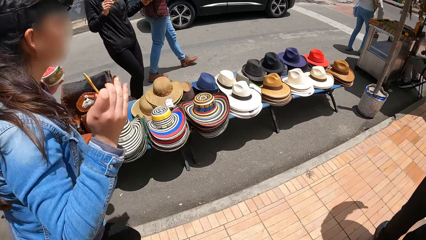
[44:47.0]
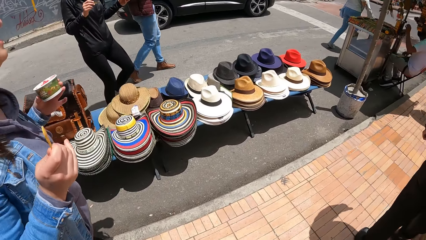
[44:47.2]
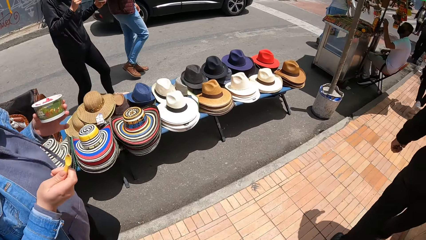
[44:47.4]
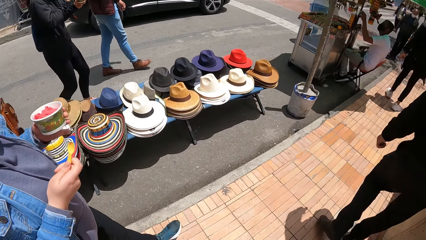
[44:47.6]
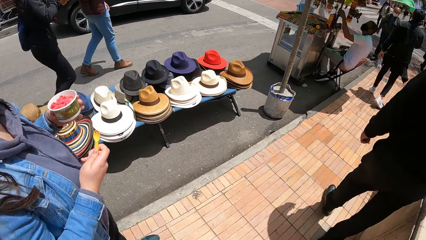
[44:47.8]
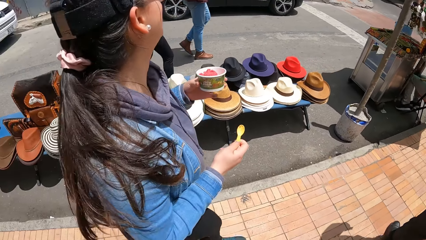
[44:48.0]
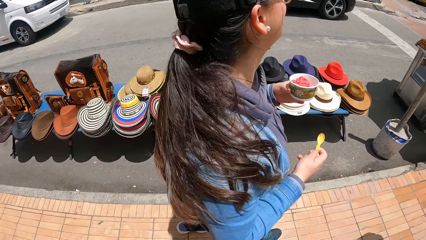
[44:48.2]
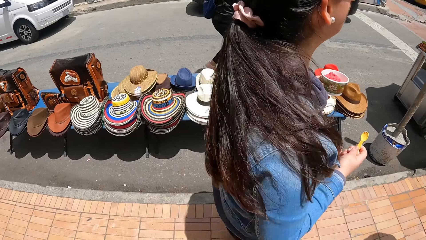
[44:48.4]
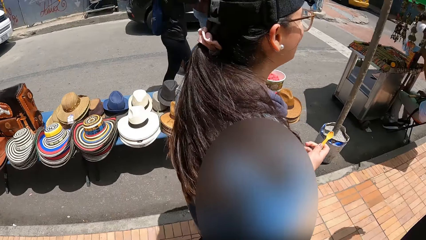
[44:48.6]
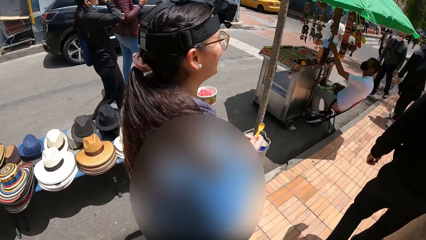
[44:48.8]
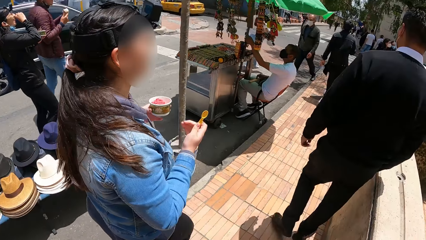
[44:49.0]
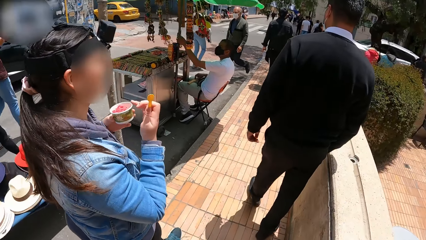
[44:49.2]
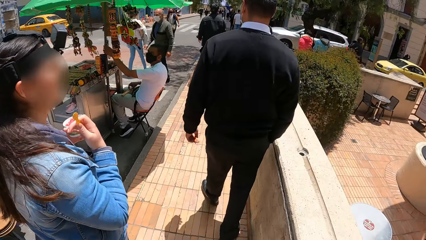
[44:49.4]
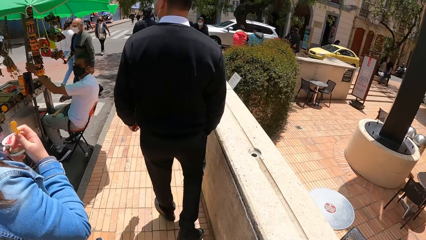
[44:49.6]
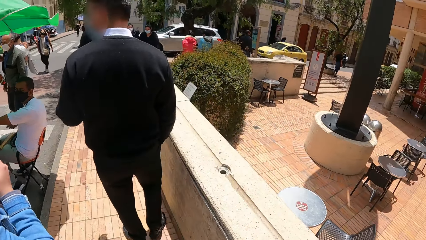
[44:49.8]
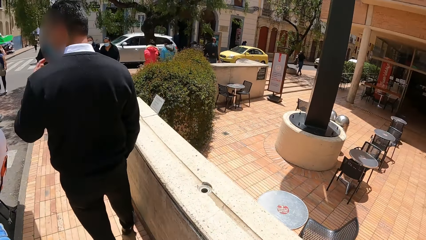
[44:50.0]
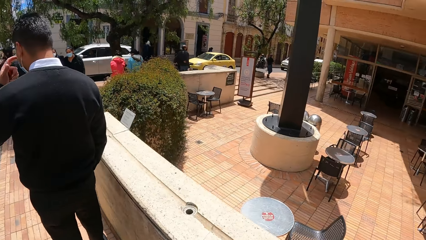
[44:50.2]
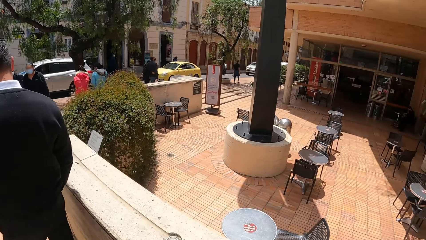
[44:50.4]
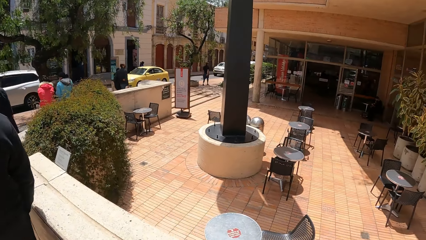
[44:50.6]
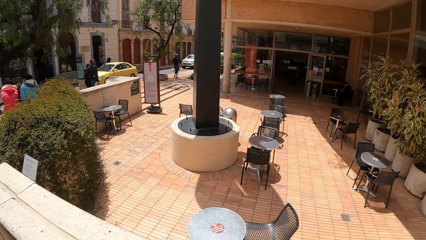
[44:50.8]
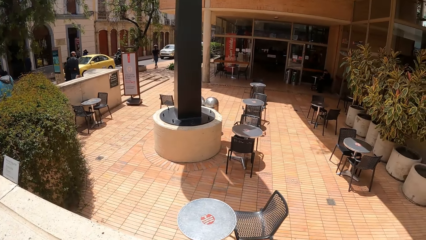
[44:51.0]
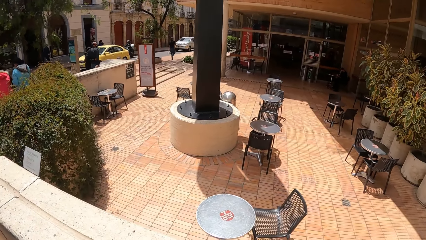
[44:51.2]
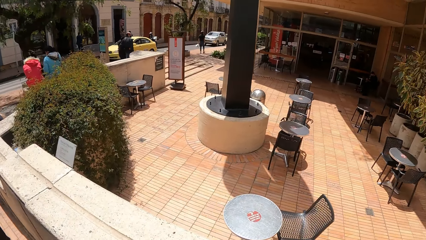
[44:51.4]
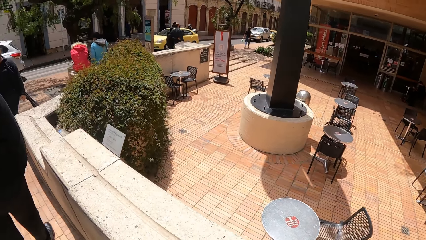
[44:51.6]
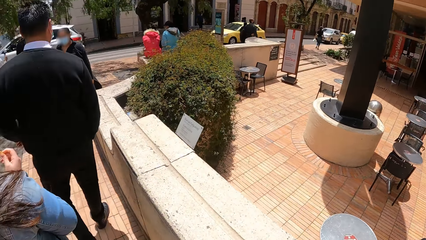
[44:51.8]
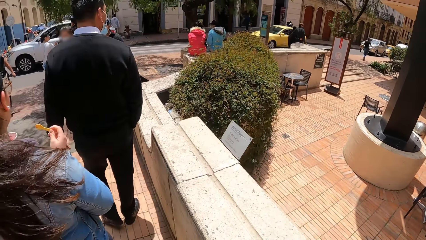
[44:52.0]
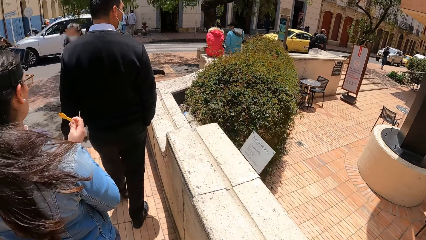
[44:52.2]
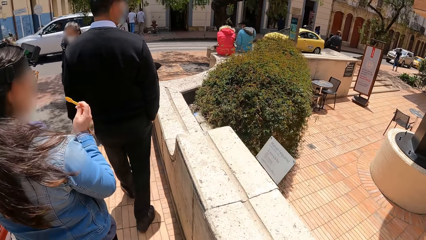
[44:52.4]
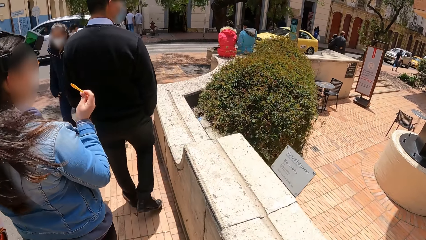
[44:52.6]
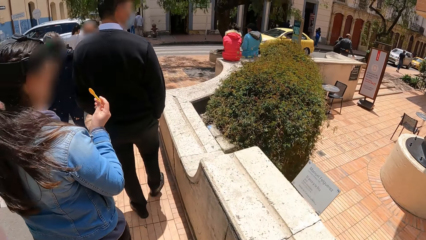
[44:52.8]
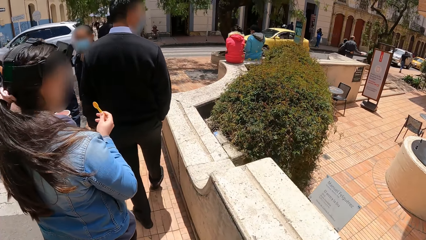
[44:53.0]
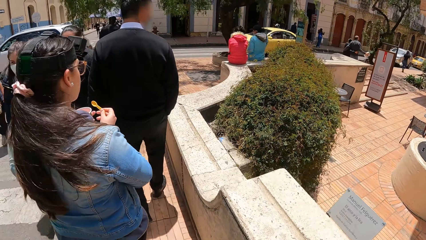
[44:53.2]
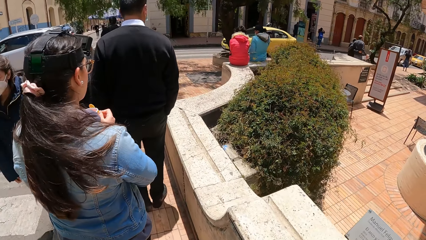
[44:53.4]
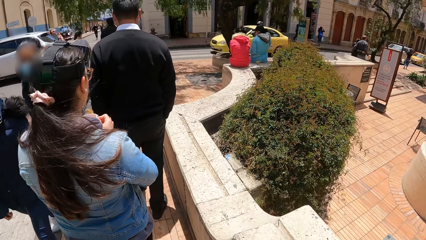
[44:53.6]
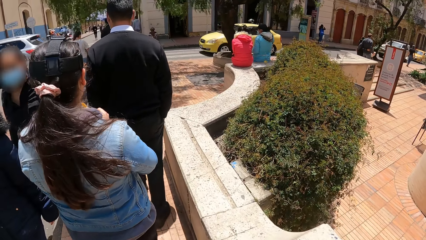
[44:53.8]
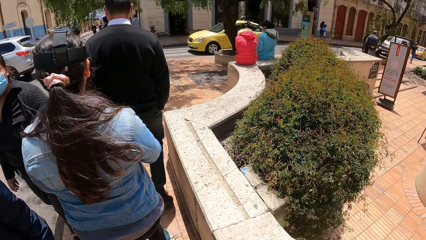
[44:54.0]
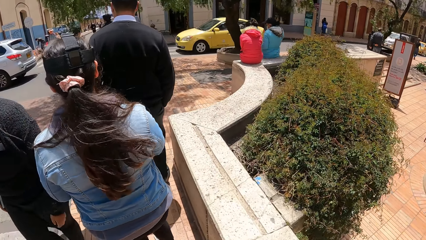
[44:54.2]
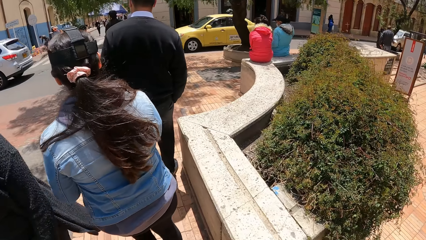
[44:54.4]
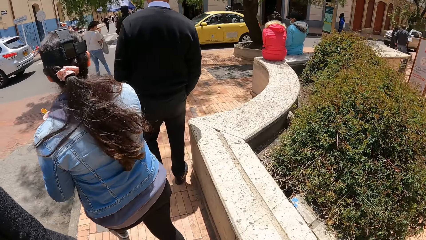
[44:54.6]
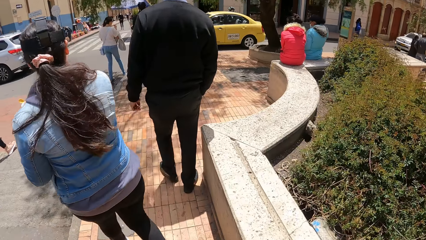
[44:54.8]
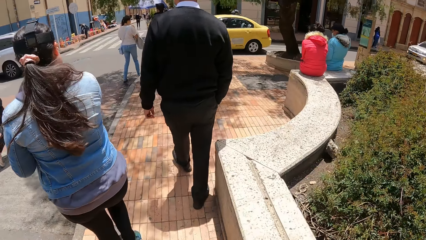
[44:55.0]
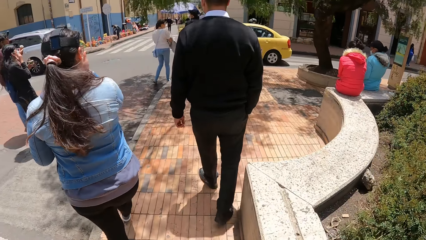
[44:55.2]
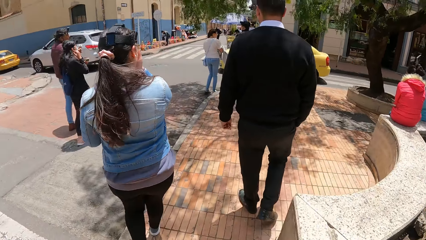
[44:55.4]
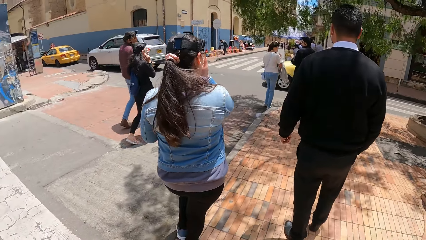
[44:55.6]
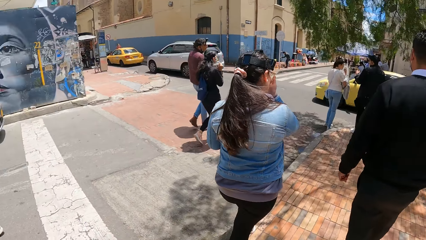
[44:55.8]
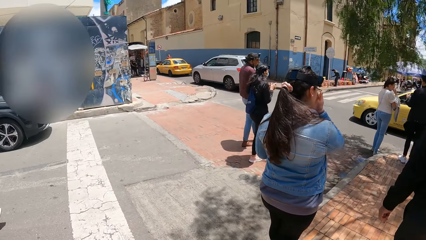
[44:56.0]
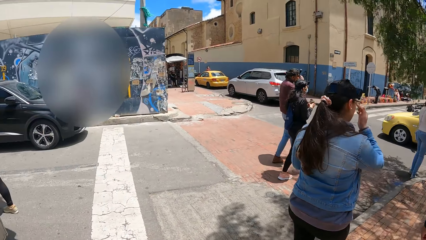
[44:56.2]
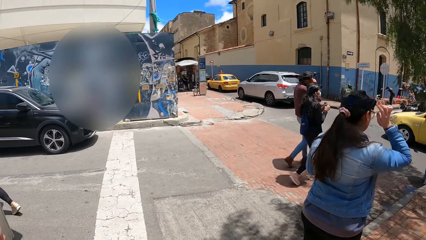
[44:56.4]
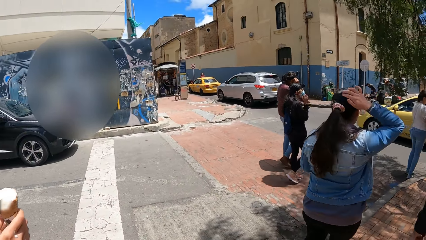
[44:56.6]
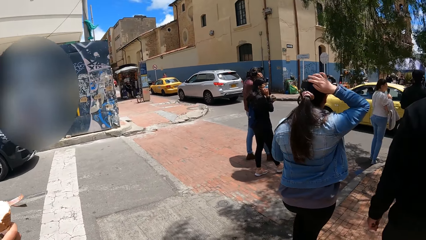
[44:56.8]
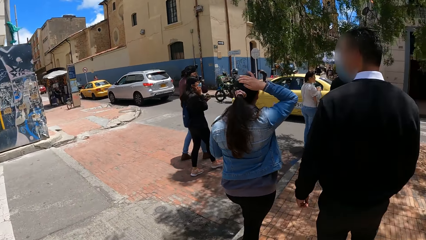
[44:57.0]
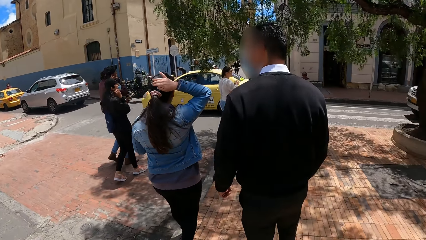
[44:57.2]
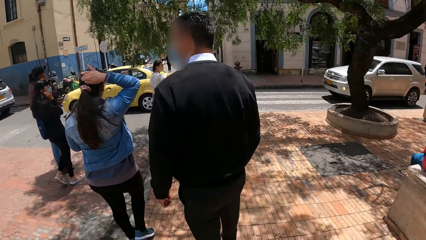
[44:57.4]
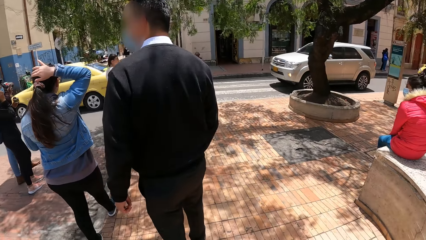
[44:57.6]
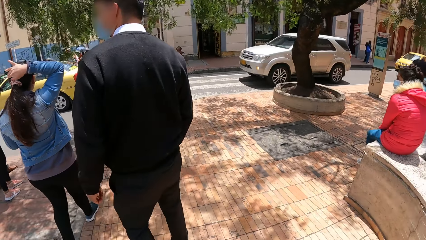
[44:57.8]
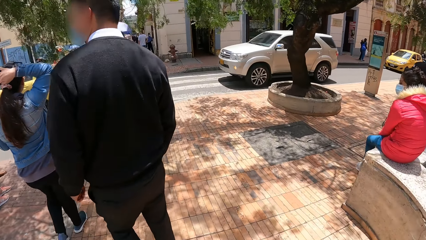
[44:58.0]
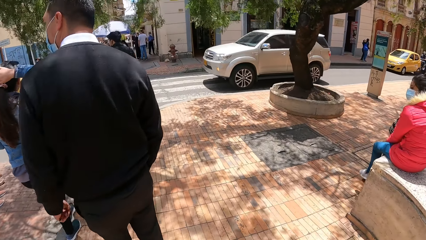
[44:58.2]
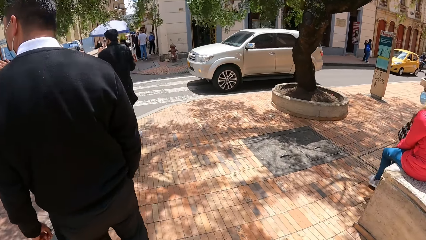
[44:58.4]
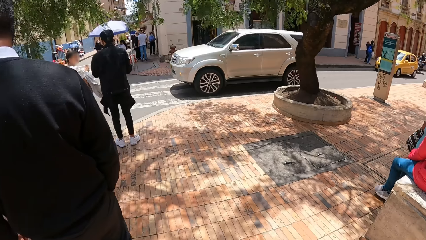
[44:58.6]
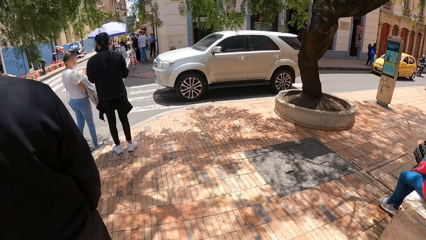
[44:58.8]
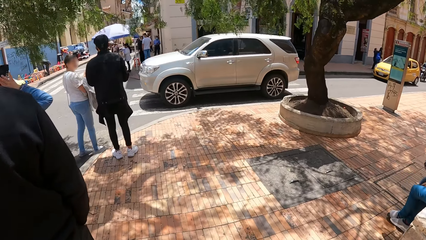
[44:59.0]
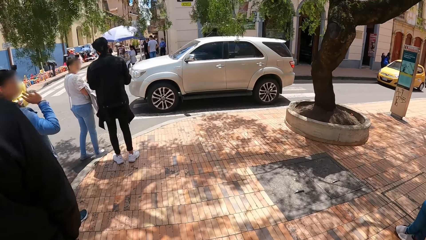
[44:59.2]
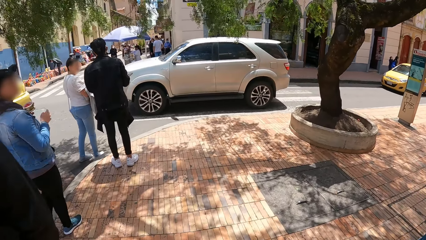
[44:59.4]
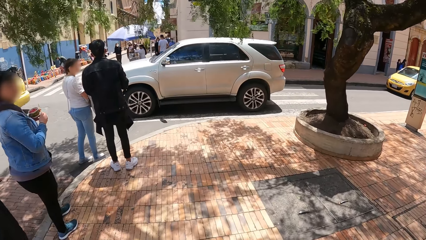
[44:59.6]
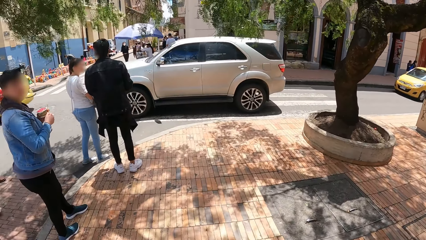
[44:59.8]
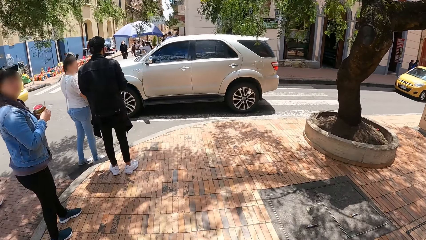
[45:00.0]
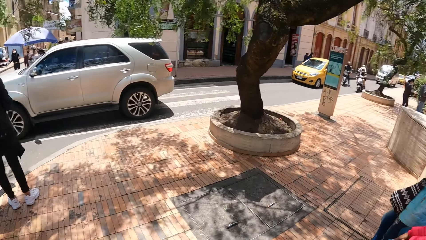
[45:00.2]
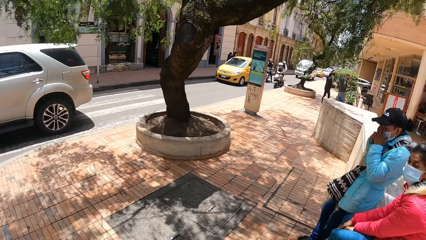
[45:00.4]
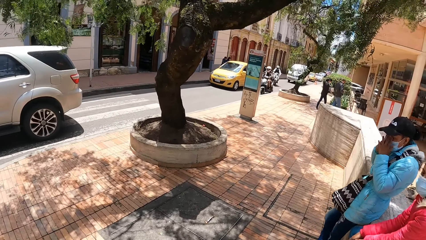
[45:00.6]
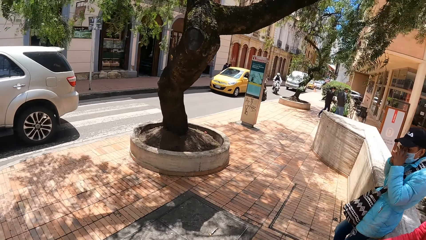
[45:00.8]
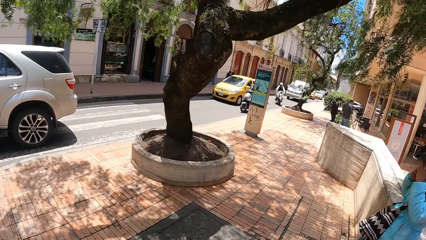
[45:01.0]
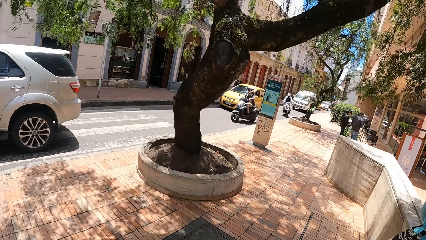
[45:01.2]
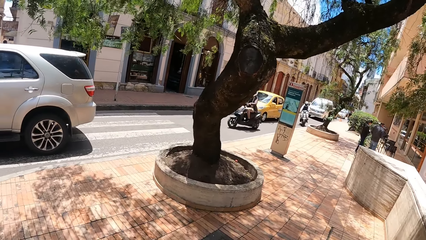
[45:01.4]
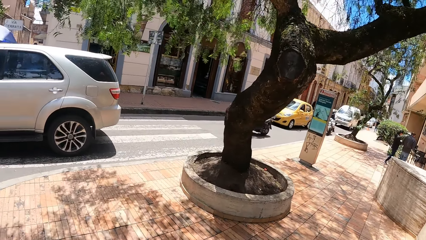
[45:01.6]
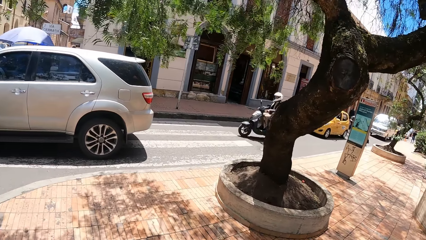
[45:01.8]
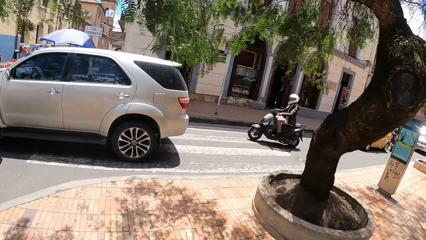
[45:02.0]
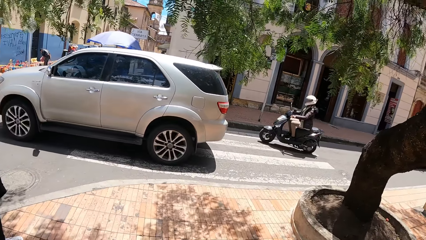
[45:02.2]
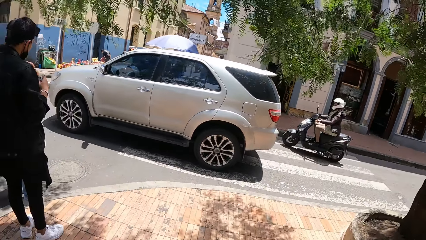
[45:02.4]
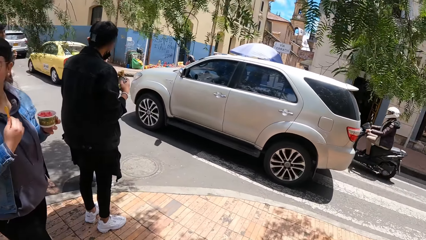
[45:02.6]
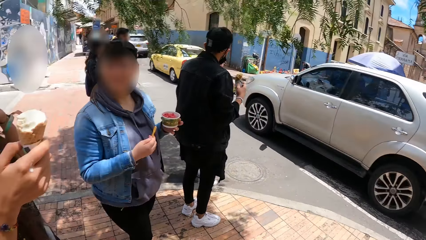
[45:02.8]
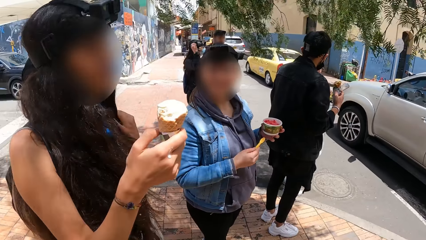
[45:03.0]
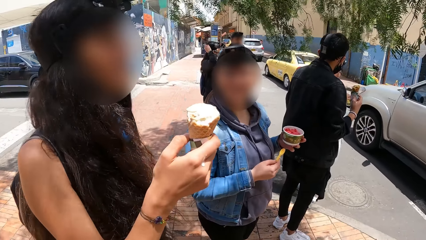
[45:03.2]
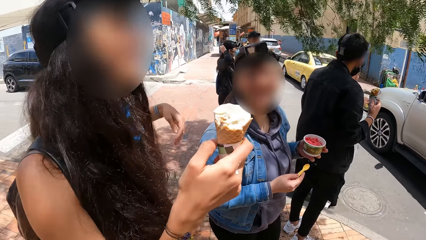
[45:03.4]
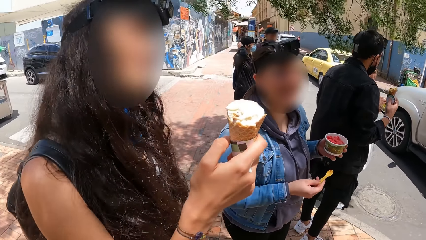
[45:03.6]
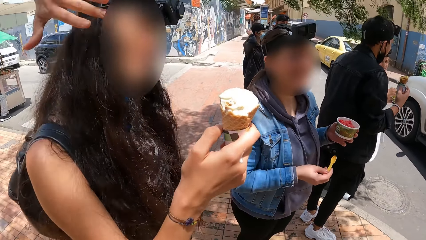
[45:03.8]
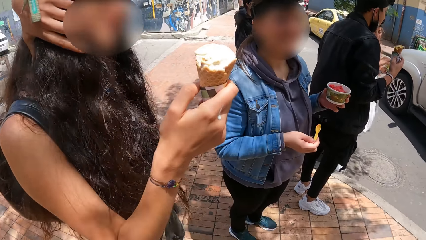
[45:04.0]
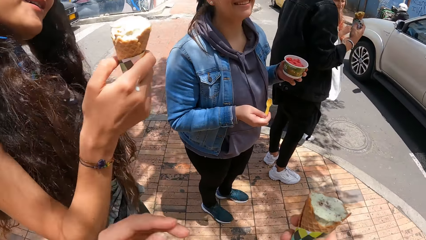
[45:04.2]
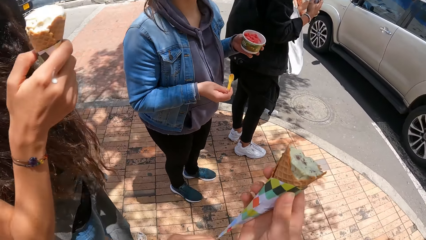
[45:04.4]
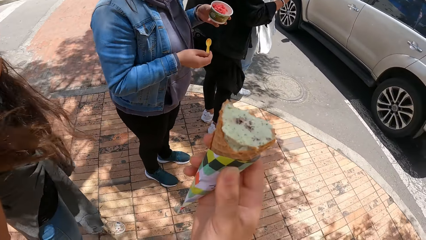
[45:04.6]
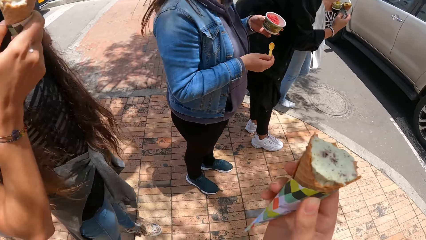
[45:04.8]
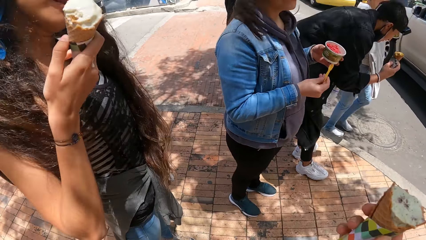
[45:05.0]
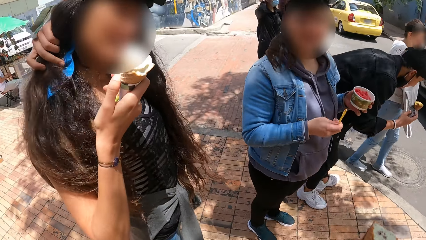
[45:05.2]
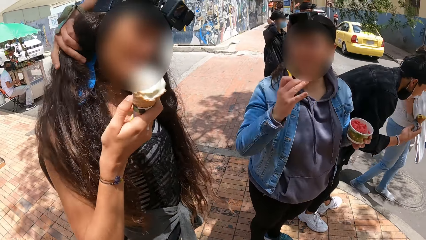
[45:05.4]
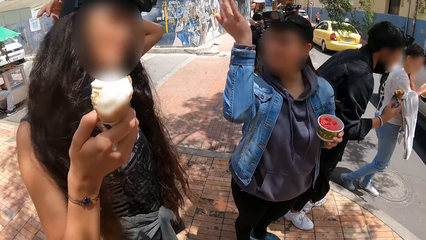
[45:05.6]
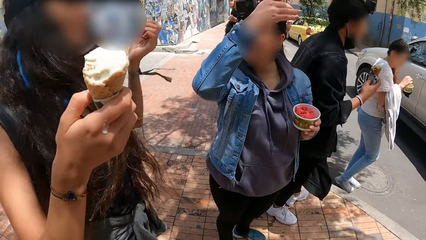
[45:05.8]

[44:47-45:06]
A person raises a hand and looks on the ground. The camera wearer walks along the streets with the group of people. The person holds an ice cream stick with the left hand, adjusts the camera and adjusts the head cap. A woman touches her hair with her right hand. Three people stand near a crosswalk with the camera wearer. The camera wearer looks around. They cross the road with the group of people. Another woman arranges her hair with her left hand.
